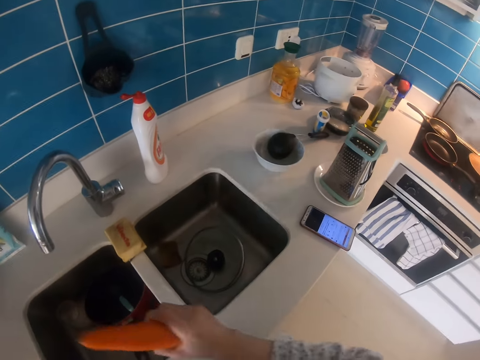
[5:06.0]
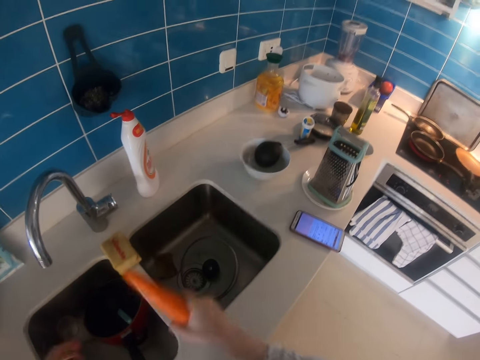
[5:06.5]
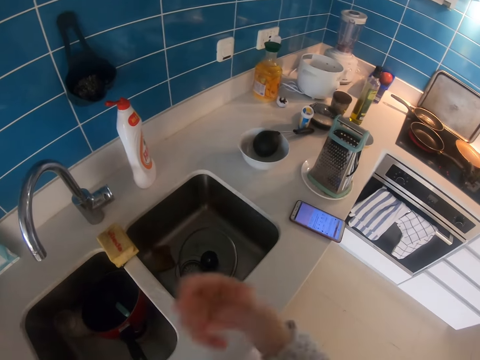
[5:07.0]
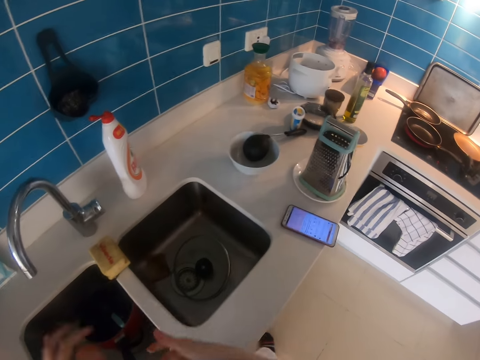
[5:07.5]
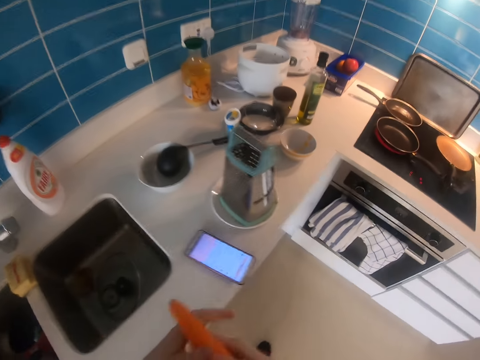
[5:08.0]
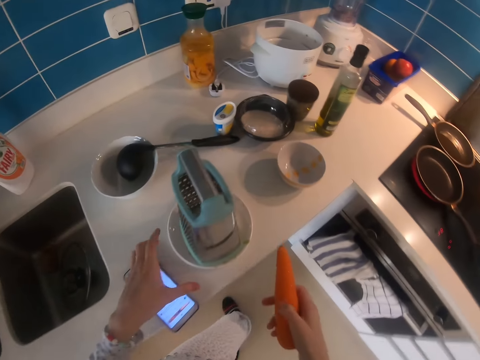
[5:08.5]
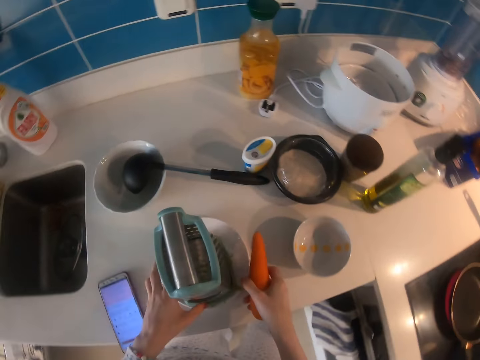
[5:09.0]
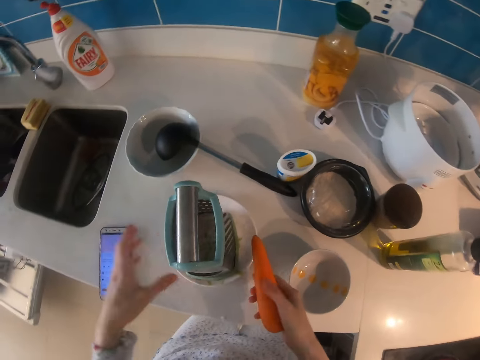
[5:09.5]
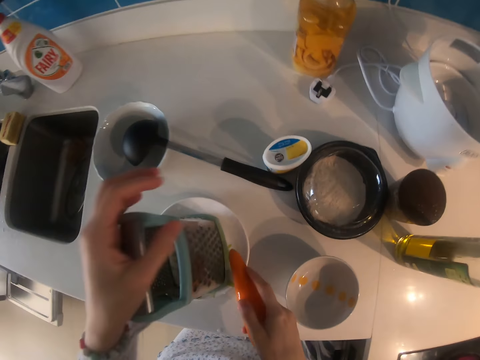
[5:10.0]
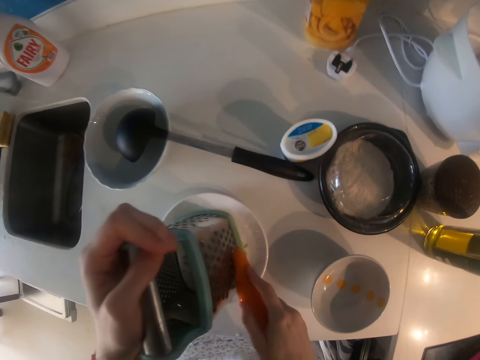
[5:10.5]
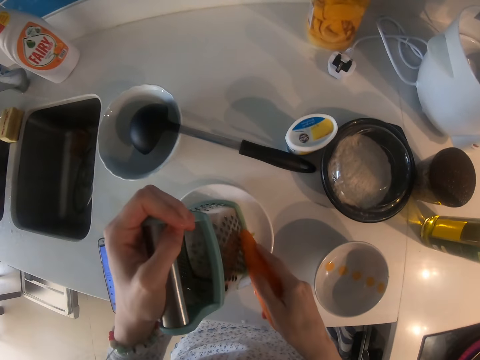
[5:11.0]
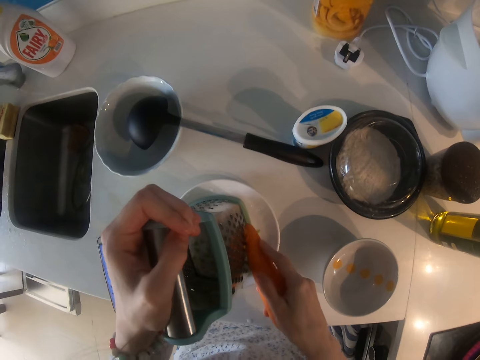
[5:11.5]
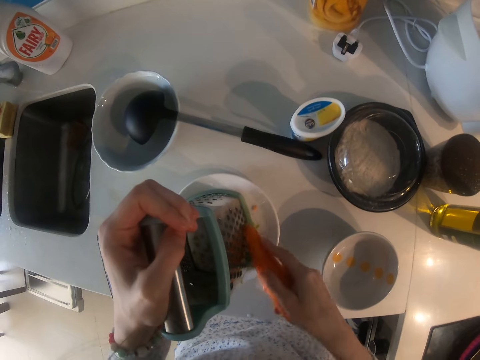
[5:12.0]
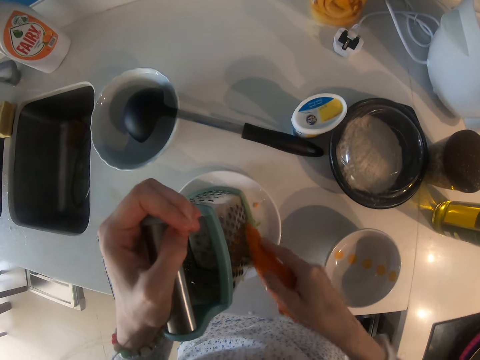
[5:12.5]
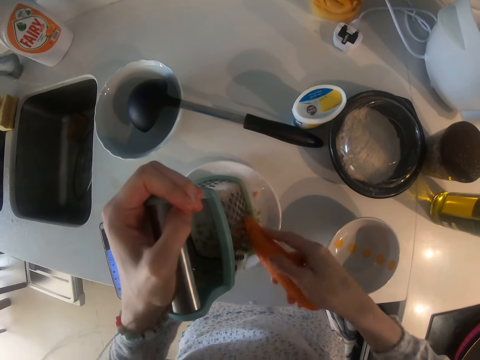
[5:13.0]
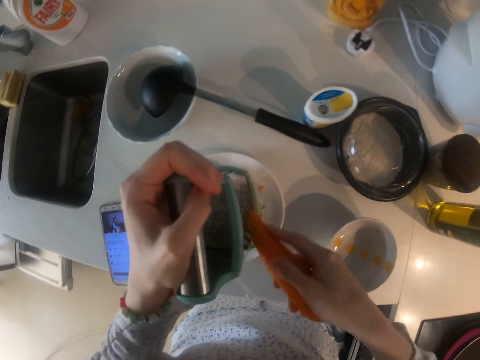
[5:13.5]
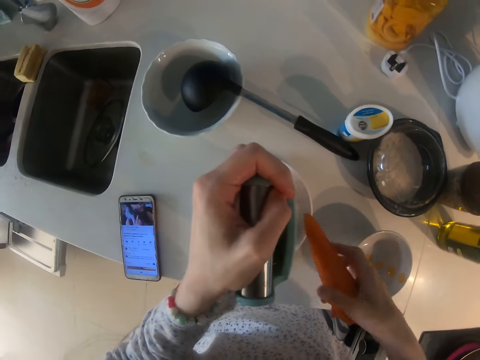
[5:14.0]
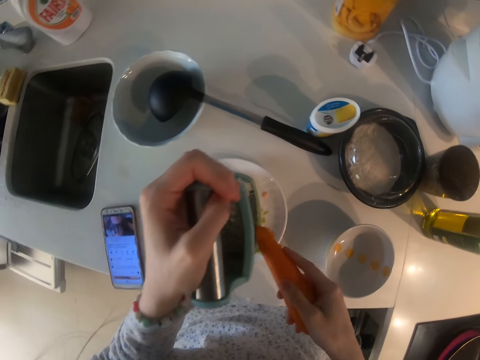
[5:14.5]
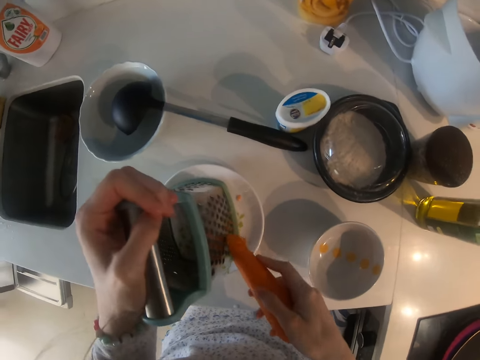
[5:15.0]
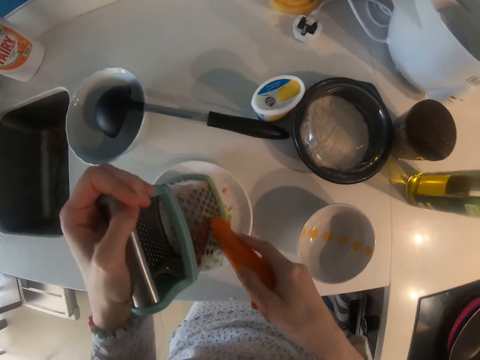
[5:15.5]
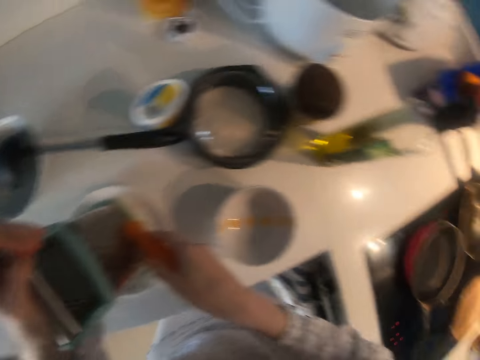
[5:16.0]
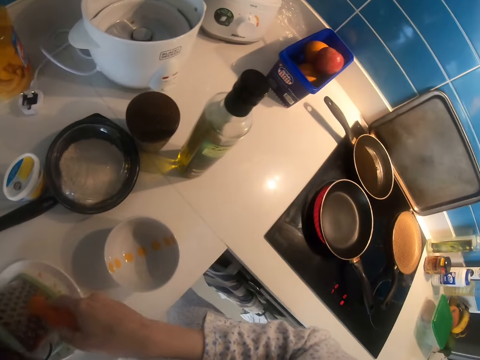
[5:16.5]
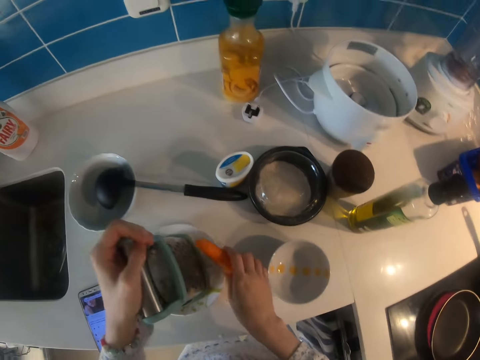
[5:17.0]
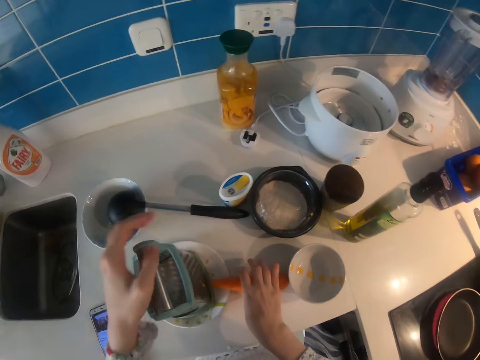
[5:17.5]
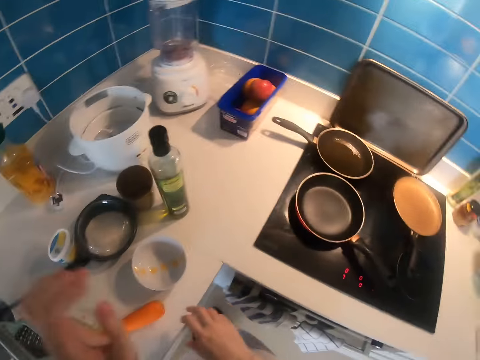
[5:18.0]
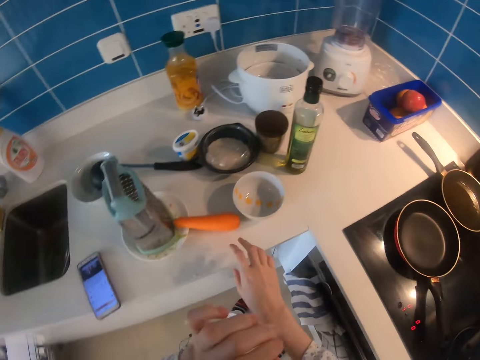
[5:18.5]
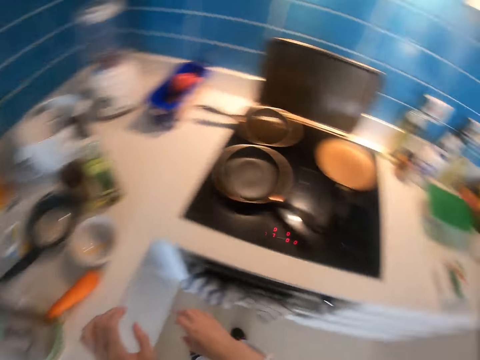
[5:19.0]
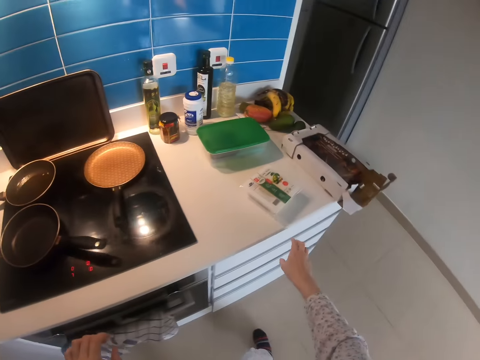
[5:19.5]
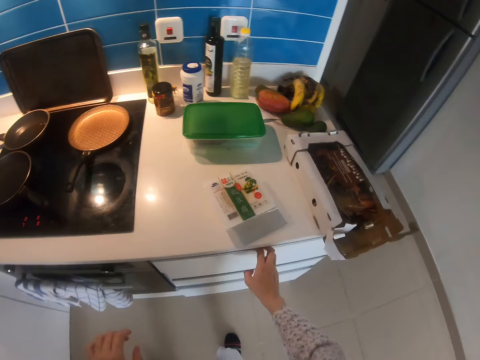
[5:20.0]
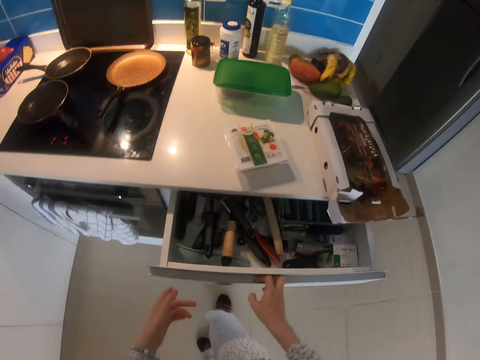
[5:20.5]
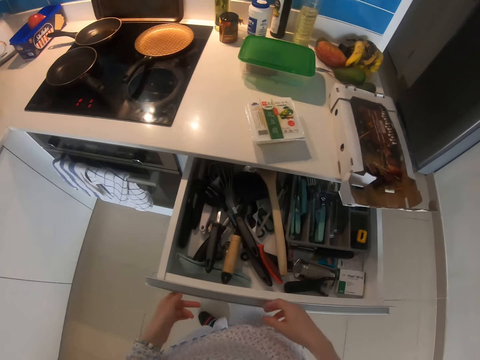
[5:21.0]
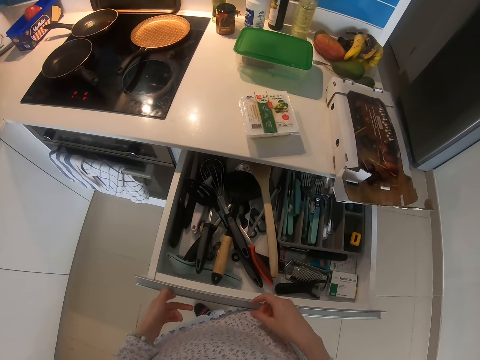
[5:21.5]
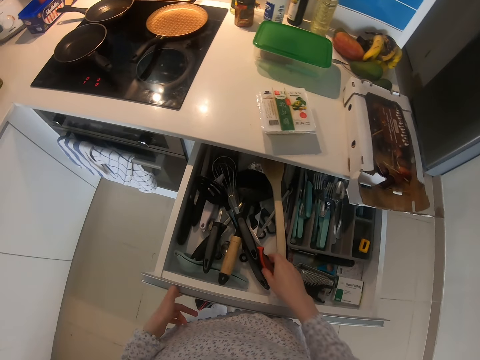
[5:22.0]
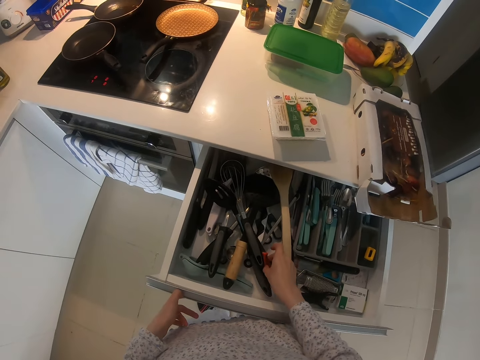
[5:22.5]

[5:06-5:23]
The camera wearer shakes the carrot. They shake their hand. They walk. They slightly move the saucer. They hold the top of the grater with the left hand. They grate the carrot on the saucer. They look around. They grate the carrot on the saucer. They put the carrot down. They open a drawer.

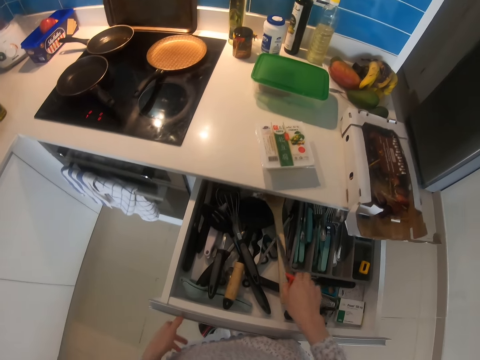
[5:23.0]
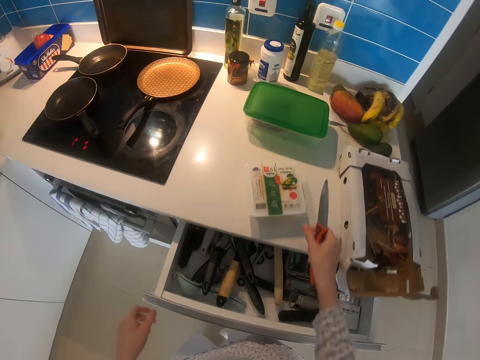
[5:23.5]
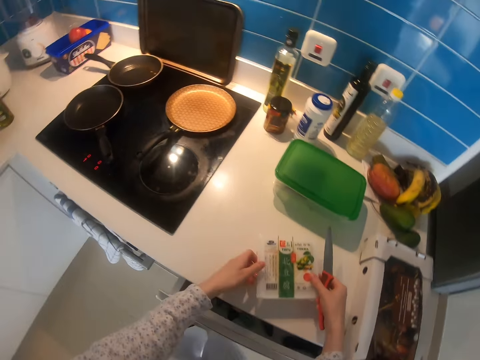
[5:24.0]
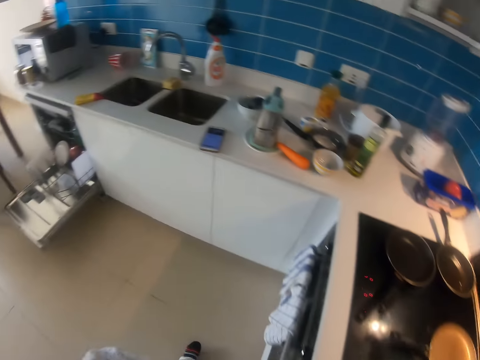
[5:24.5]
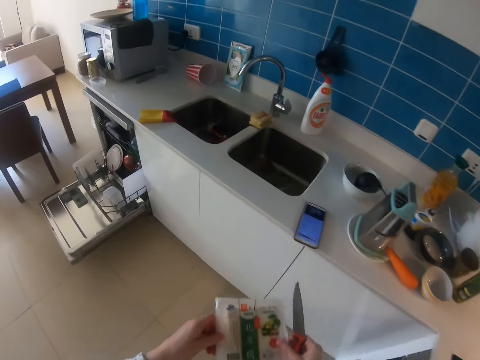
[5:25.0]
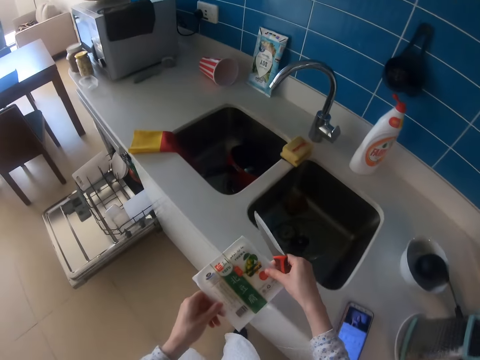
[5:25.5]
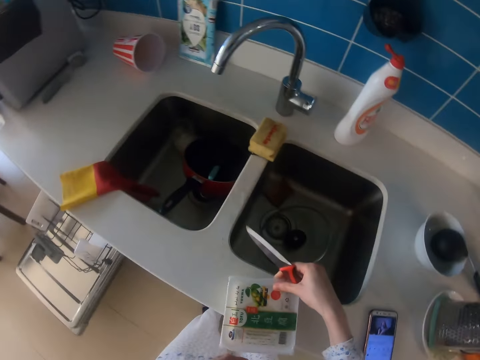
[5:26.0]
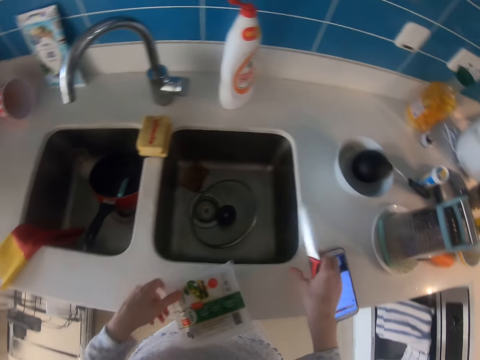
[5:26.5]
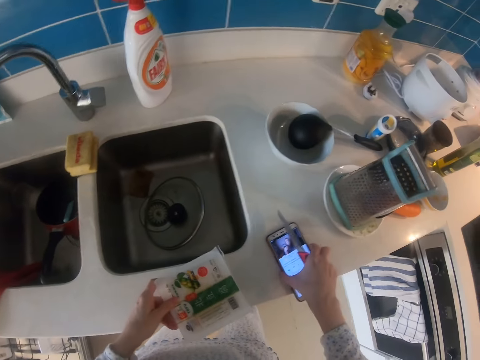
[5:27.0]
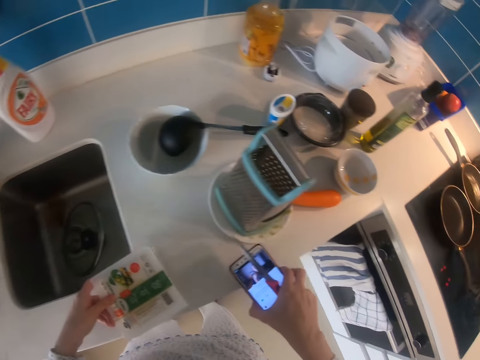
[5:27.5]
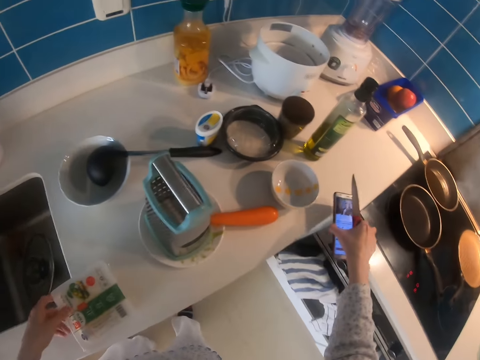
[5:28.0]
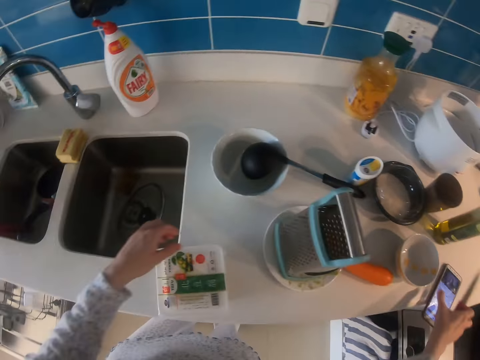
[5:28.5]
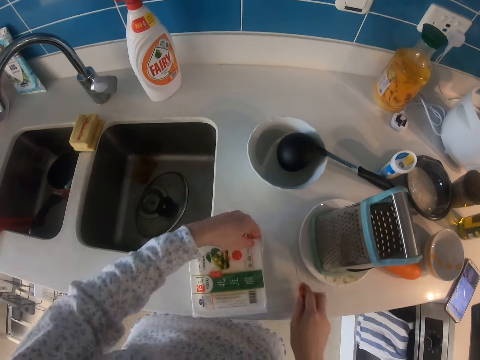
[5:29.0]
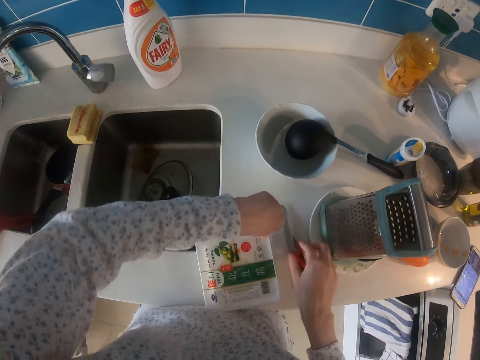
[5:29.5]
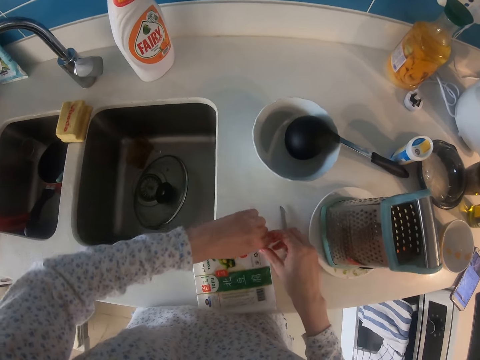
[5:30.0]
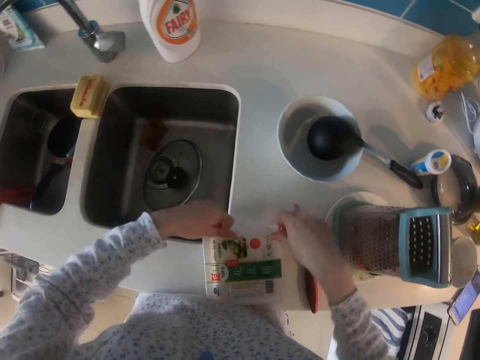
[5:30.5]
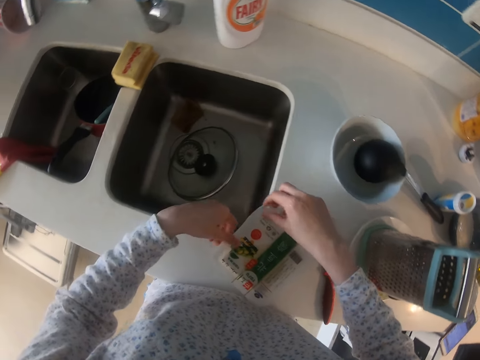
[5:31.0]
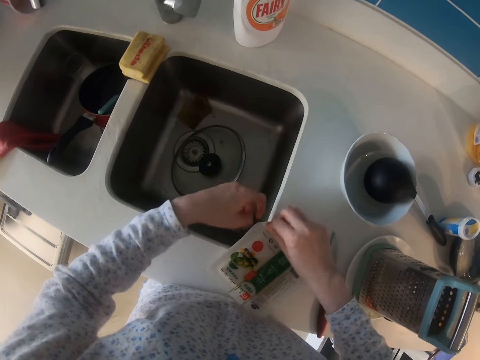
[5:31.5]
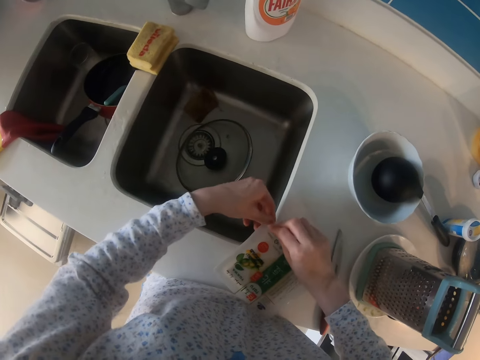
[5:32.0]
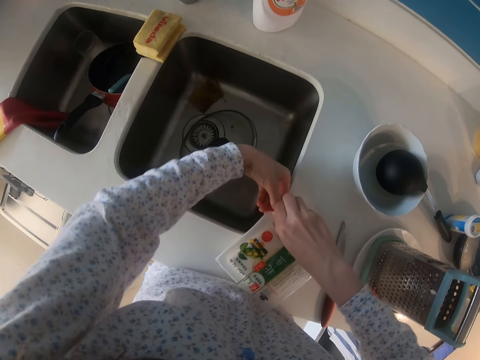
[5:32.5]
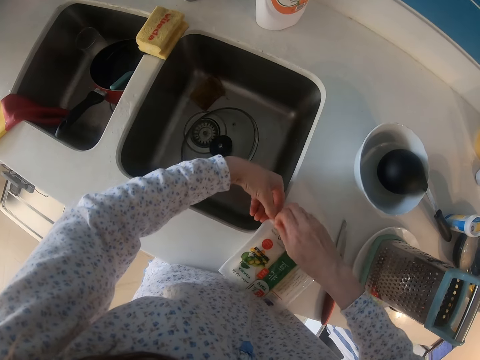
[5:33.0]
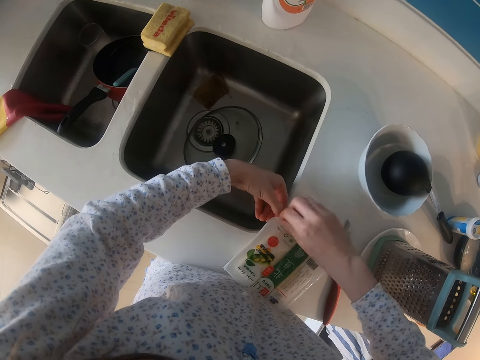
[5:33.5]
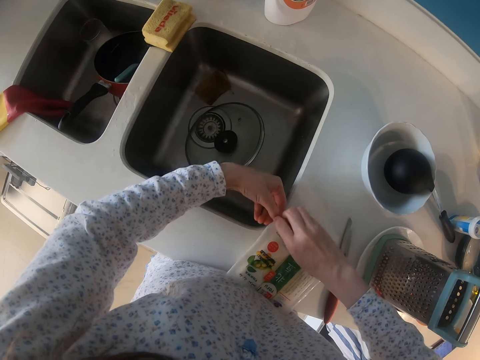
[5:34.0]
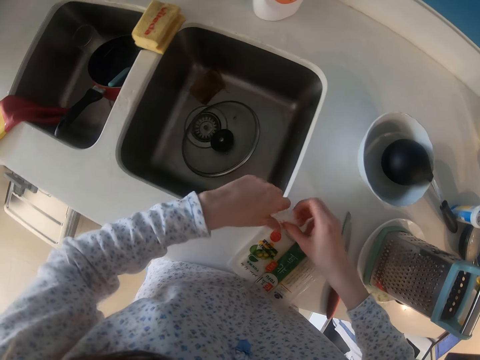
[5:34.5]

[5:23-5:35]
The camera wearer picks up a knife. She closes a drawer. She picks up the cheese on the table. She carries a package. She walks. She places the cheese on the kitchen counter. She moves her phone. She puts down the knife. She opens the package.
